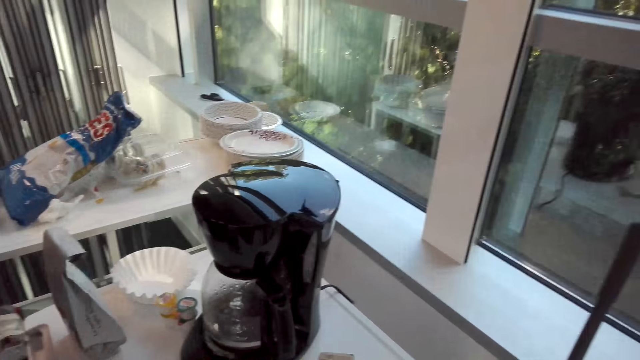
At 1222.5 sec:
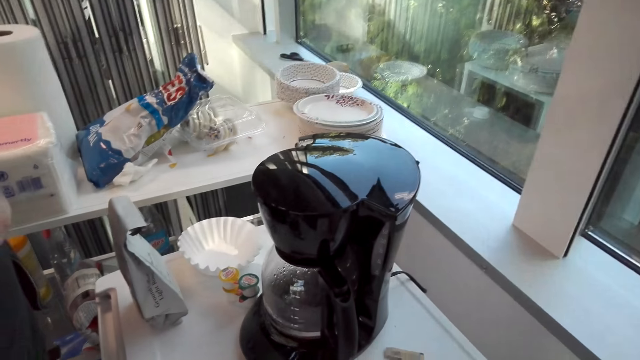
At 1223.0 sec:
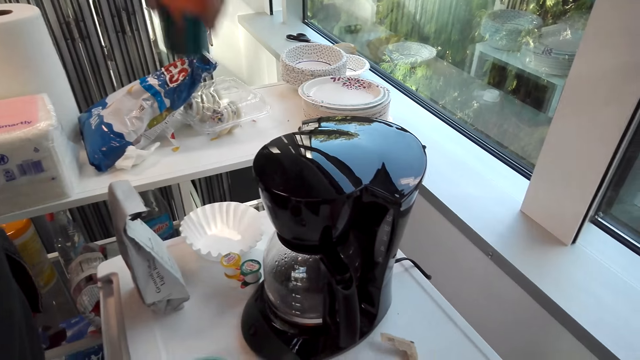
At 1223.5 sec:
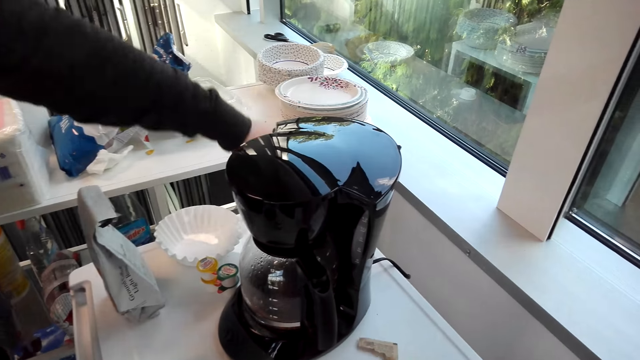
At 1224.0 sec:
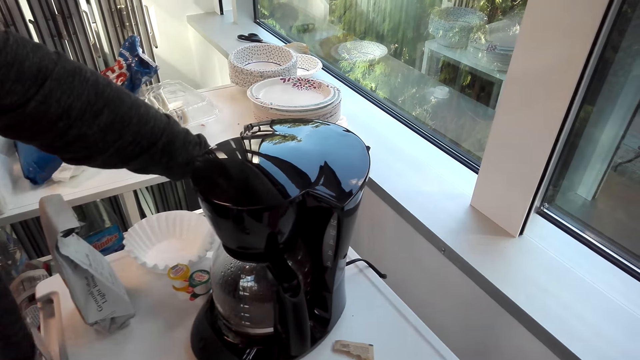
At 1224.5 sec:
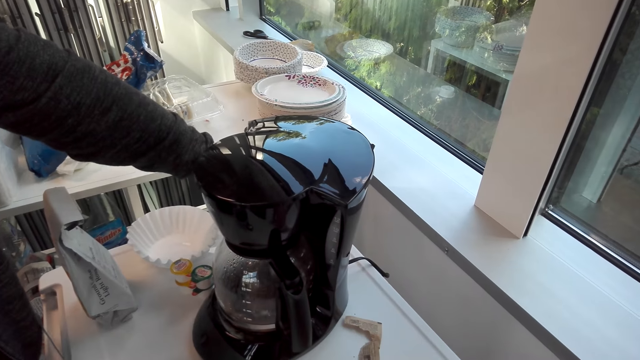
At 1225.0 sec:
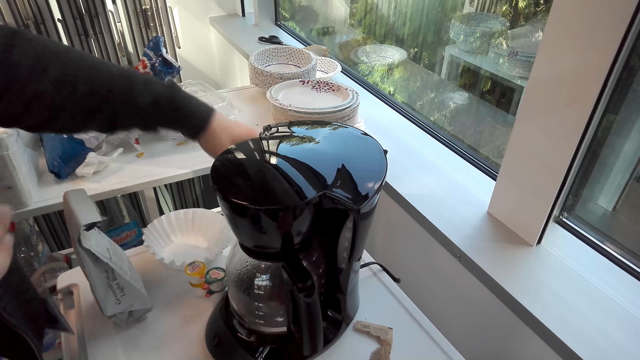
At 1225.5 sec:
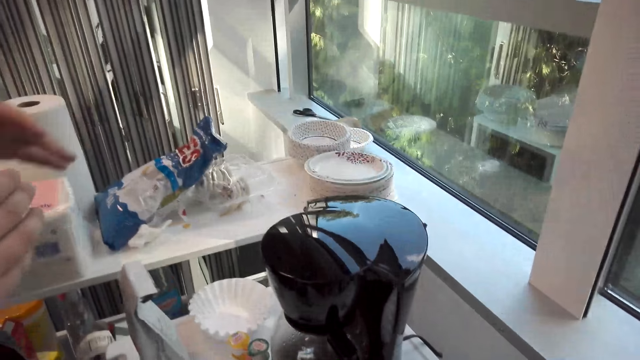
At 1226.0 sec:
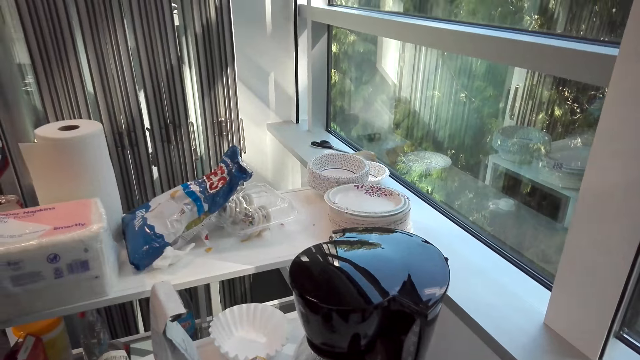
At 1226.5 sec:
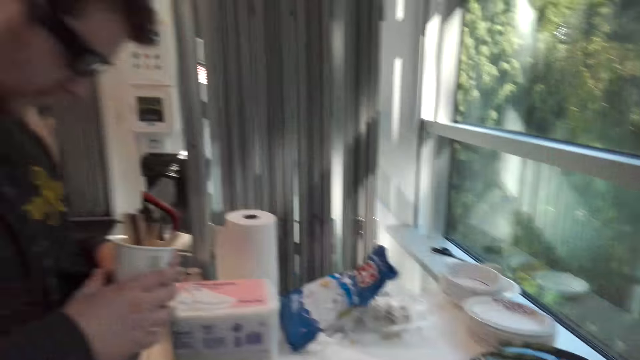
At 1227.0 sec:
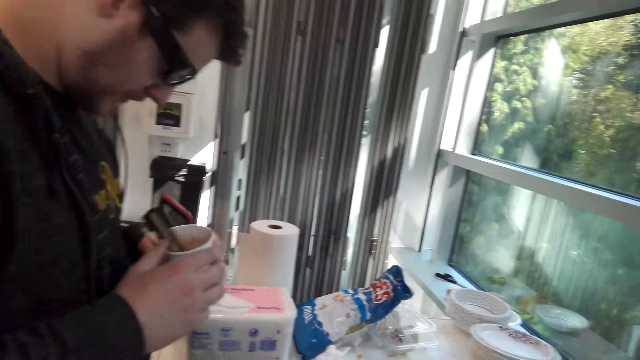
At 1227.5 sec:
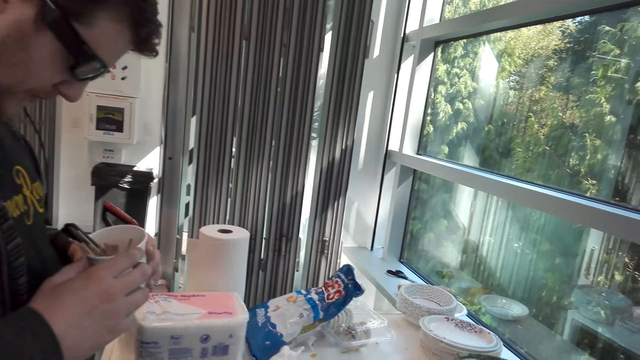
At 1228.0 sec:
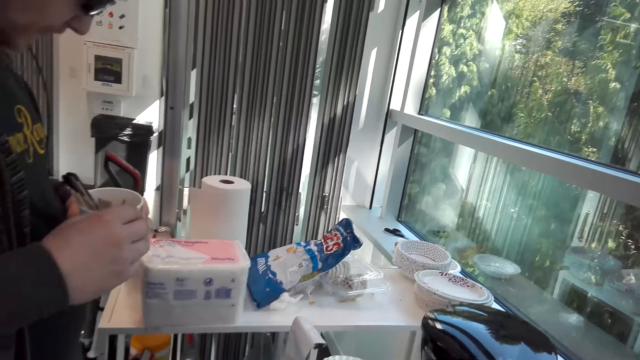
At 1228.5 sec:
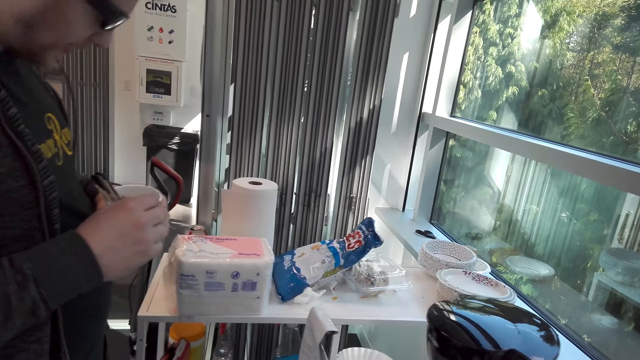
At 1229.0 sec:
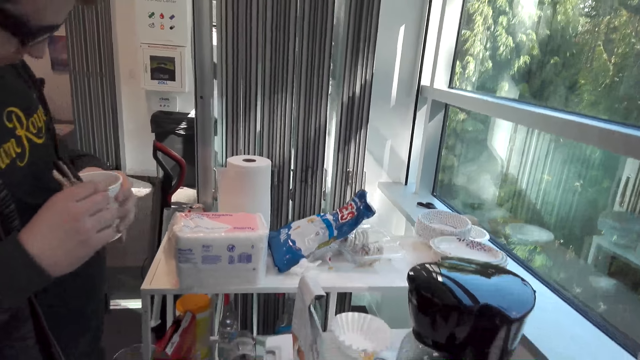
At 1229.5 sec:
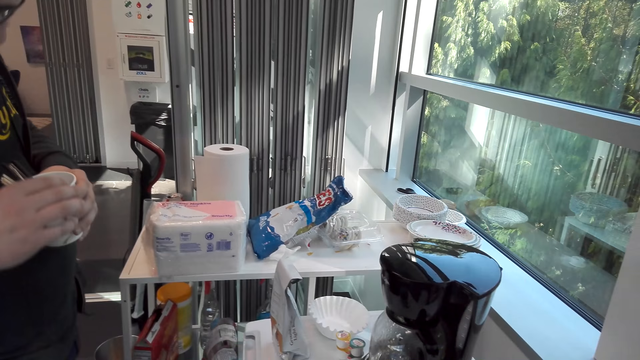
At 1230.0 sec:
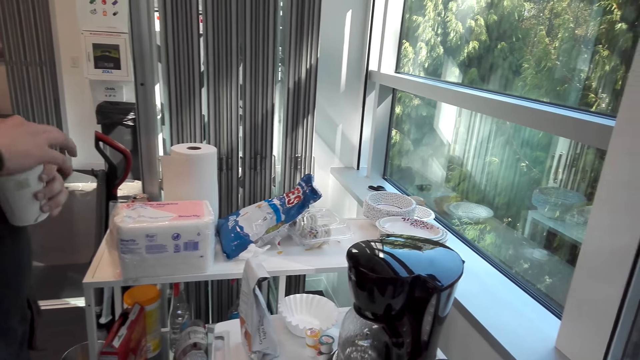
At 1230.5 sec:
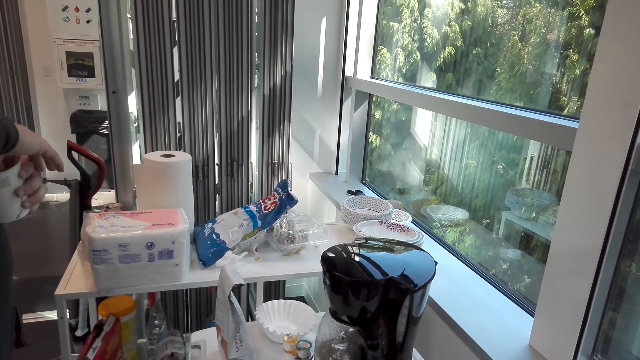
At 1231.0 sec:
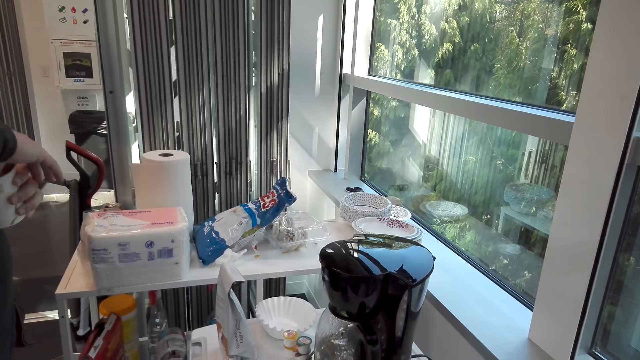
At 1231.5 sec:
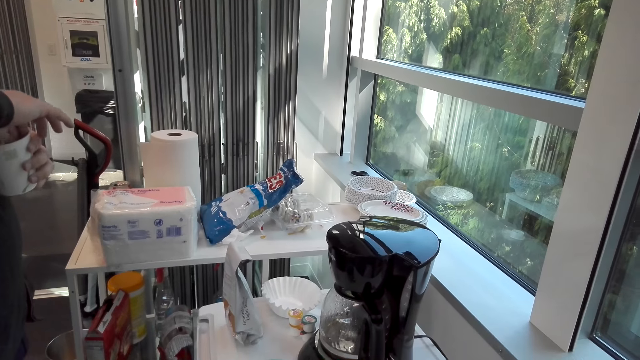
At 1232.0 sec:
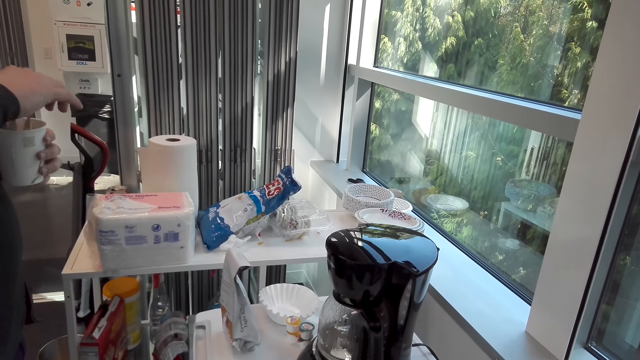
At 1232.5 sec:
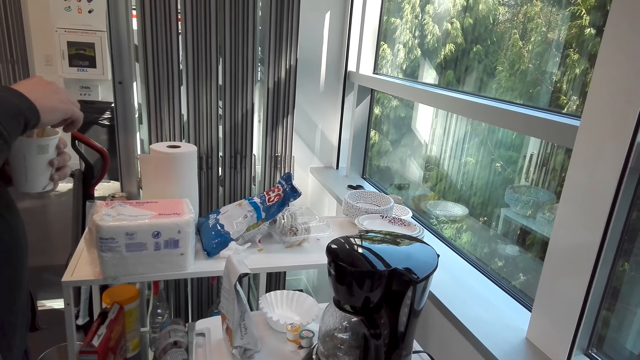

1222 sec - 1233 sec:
The camera wearer puts the cup on the table. A person looks in the tumbler.

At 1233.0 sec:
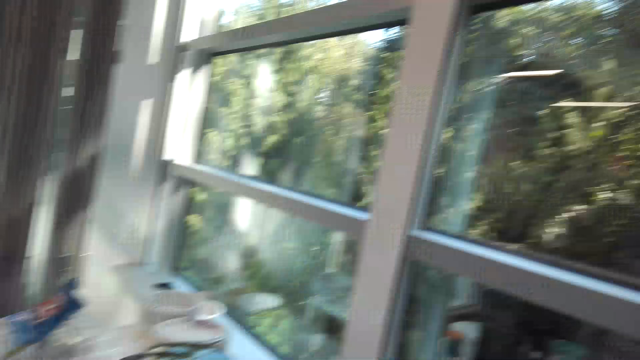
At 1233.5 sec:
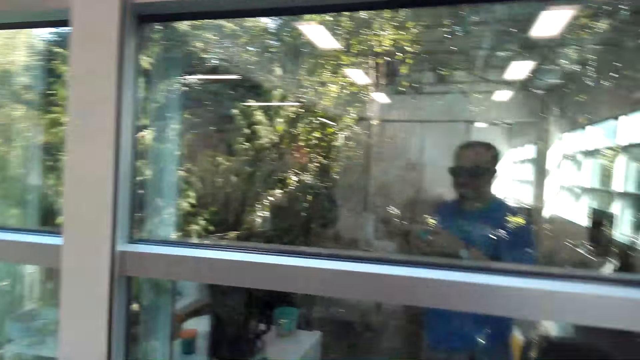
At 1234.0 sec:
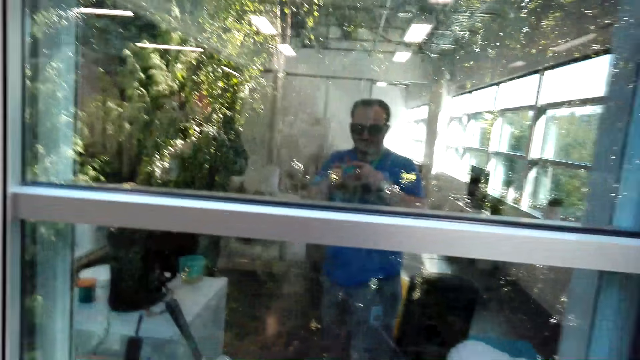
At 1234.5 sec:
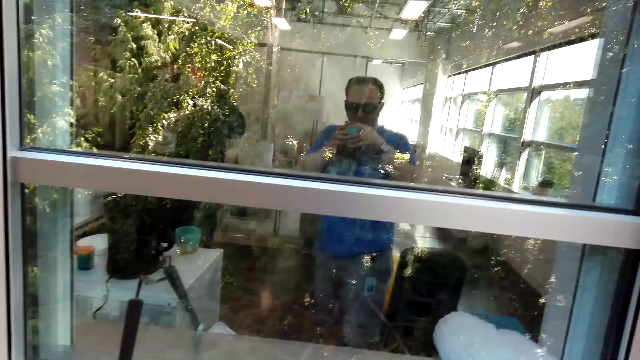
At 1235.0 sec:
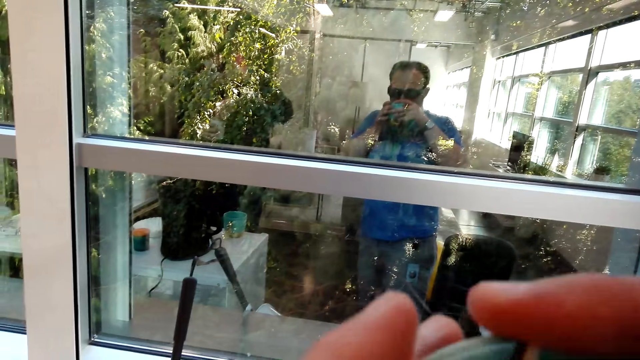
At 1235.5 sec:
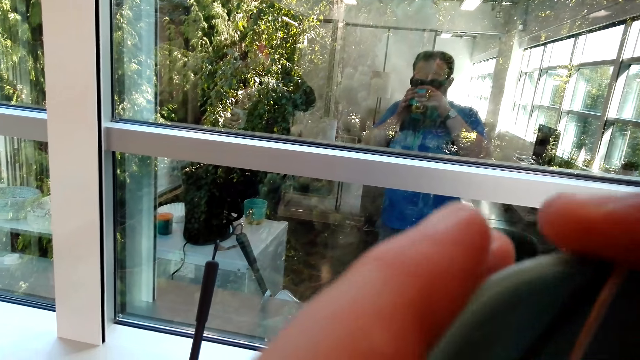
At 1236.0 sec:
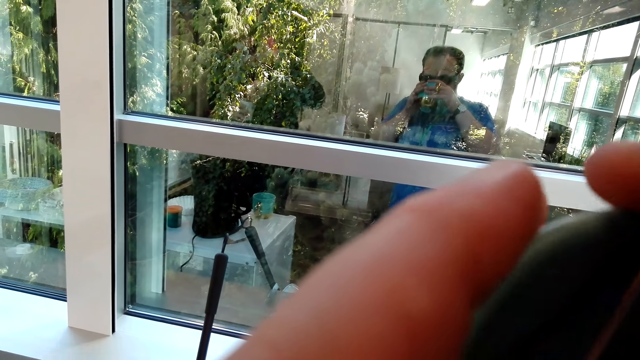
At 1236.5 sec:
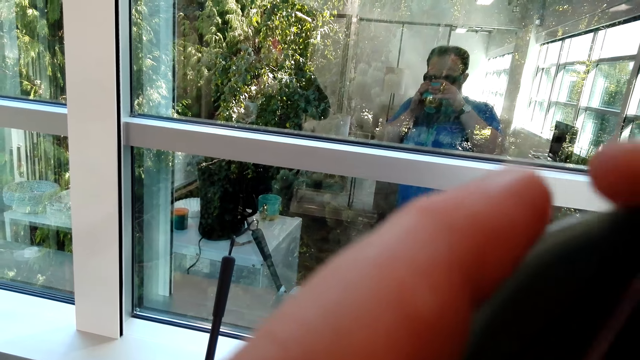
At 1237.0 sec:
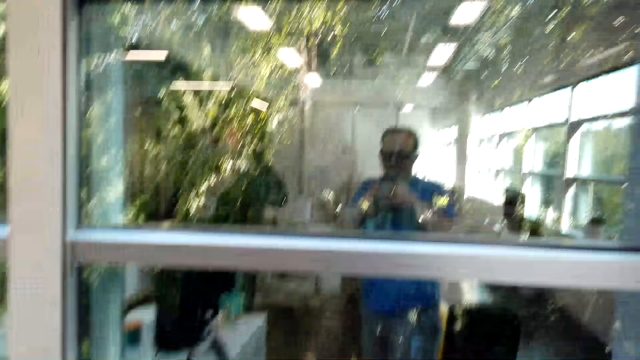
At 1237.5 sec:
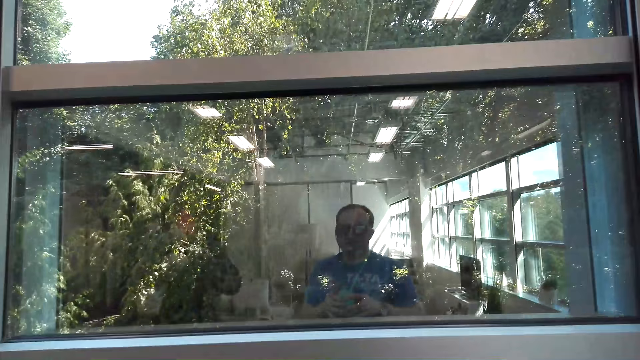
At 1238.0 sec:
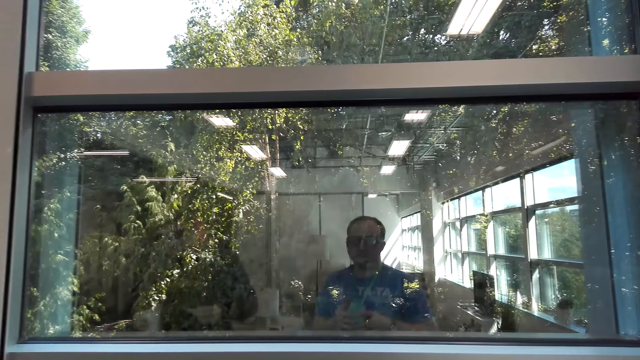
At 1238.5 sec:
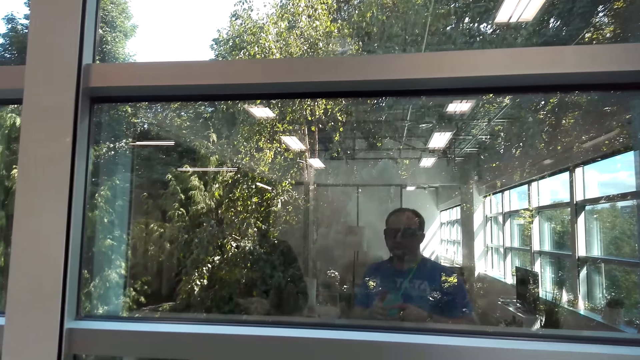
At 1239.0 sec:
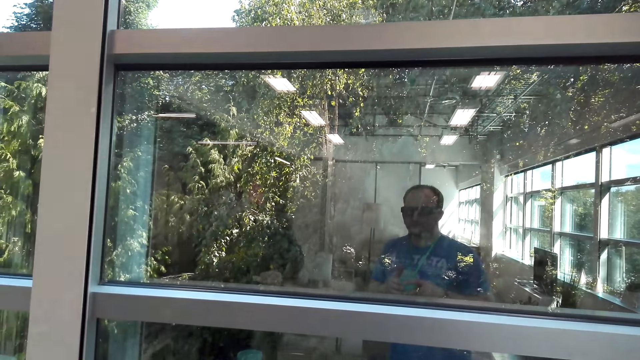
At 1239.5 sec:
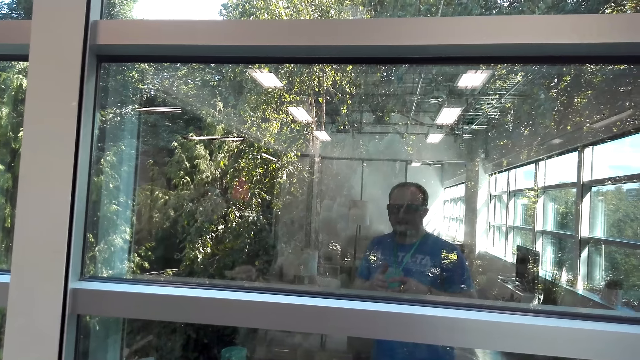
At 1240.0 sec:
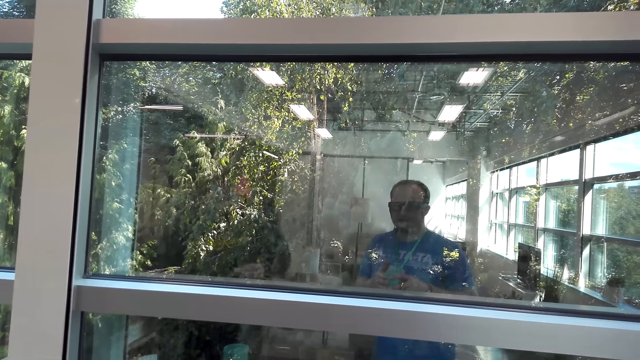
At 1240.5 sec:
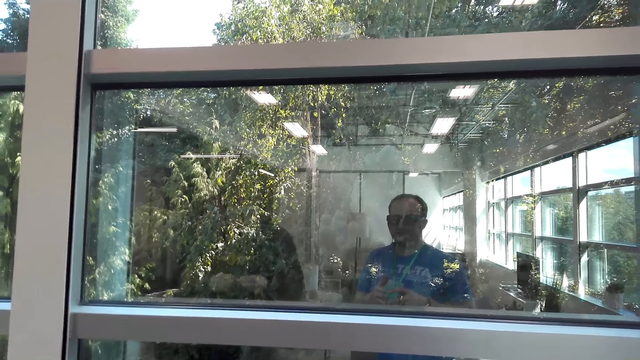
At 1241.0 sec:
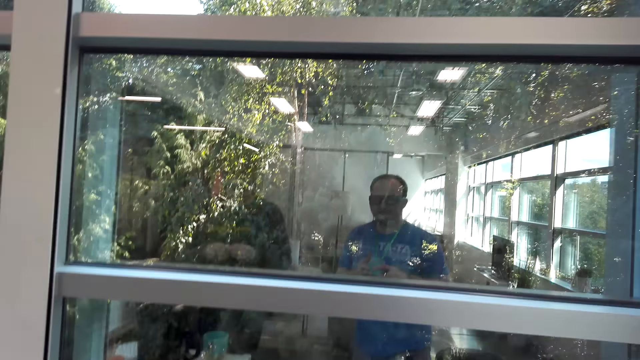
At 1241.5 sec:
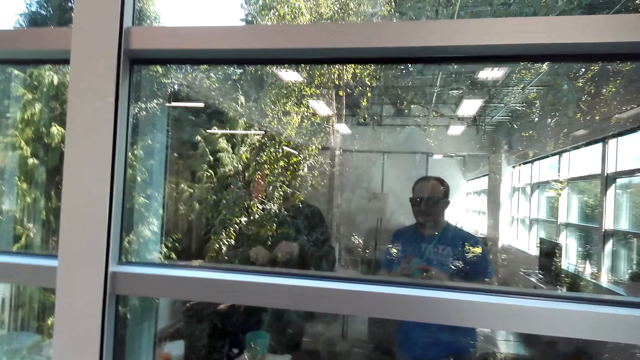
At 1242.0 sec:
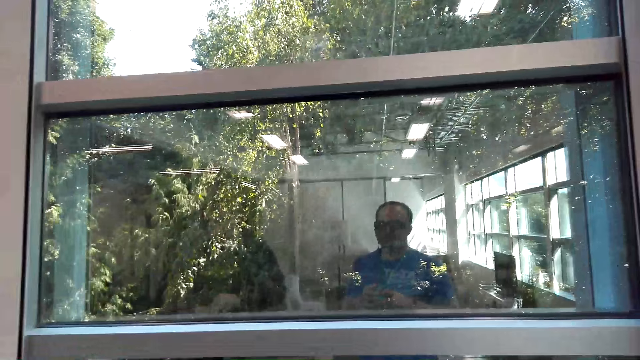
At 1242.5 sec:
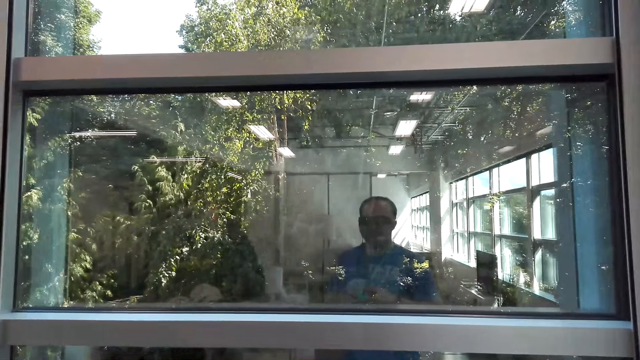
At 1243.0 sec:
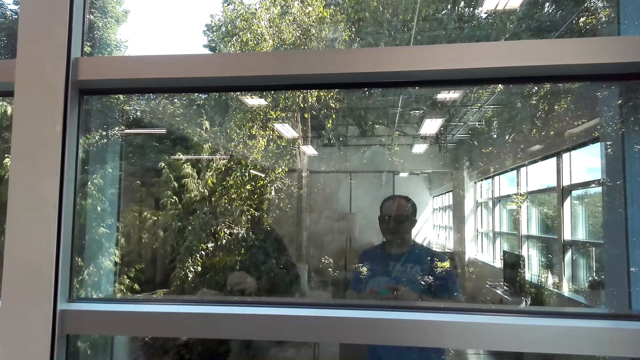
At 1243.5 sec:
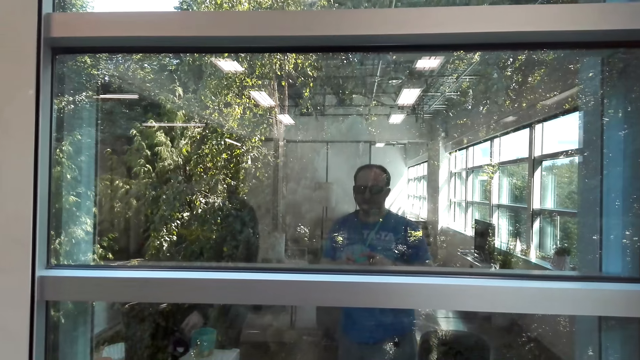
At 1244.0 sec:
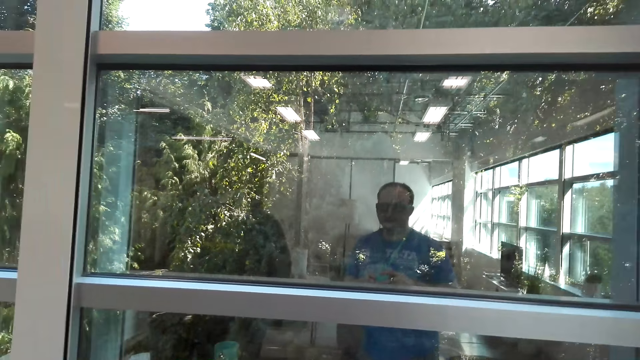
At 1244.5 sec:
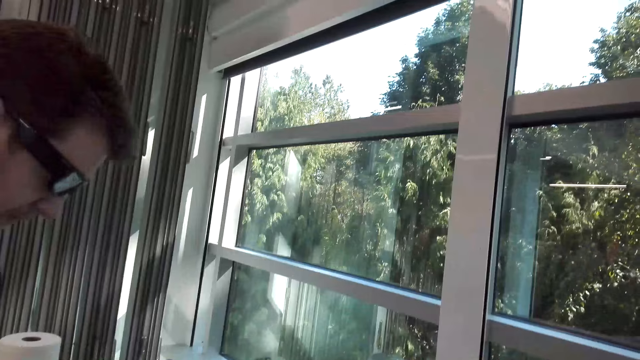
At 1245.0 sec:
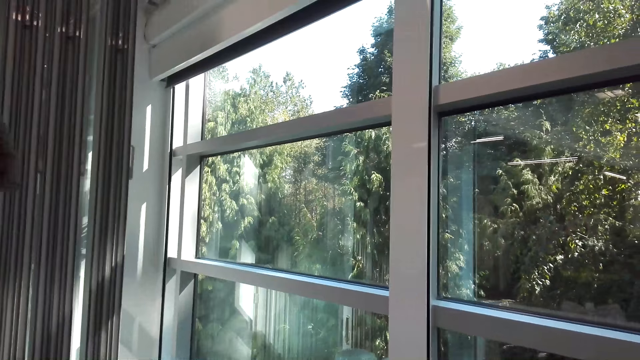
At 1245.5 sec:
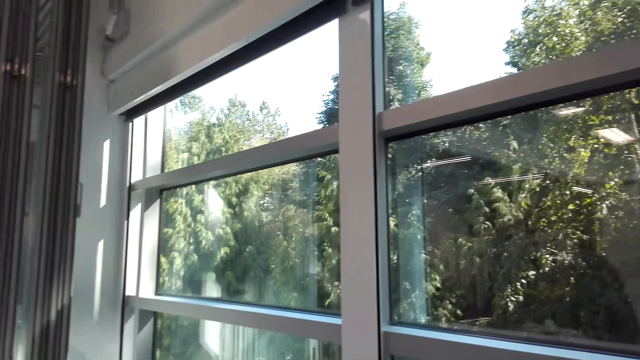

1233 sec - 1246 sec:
The camera wearer drinks coffee from the mug. They stare at the window. They interact with a friend.
